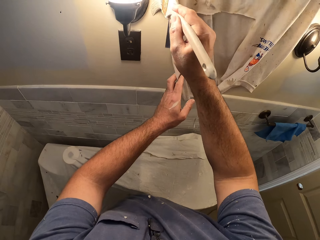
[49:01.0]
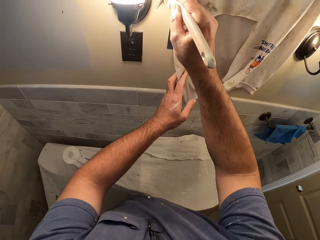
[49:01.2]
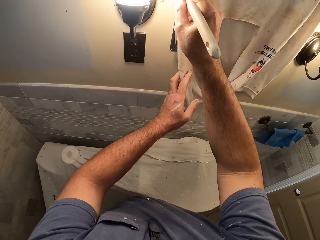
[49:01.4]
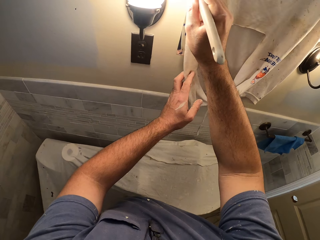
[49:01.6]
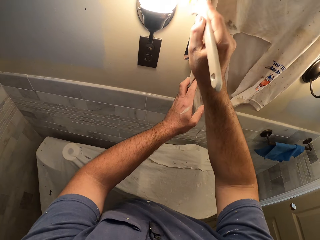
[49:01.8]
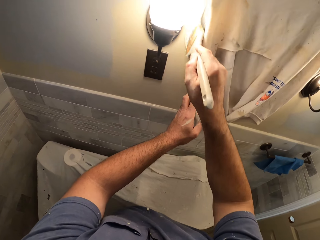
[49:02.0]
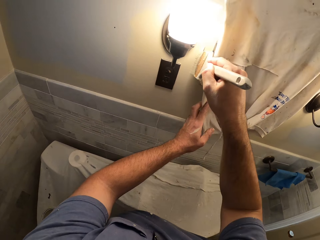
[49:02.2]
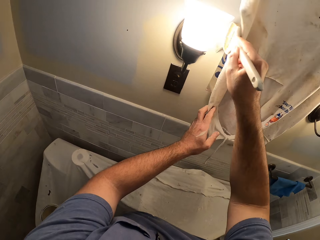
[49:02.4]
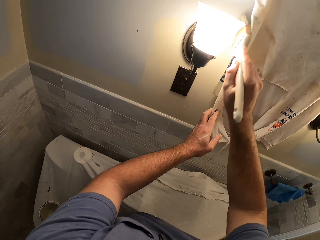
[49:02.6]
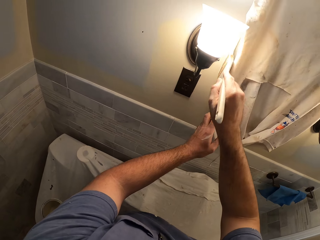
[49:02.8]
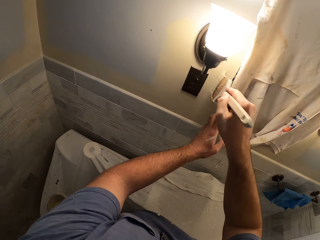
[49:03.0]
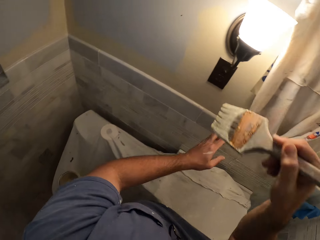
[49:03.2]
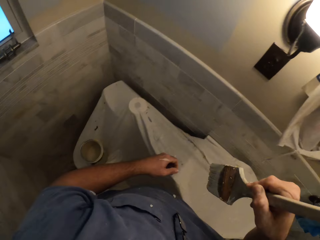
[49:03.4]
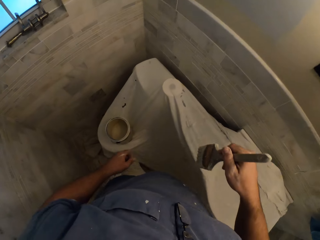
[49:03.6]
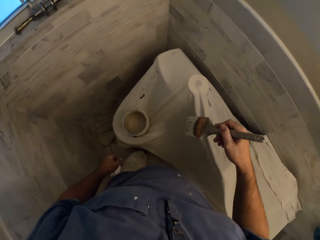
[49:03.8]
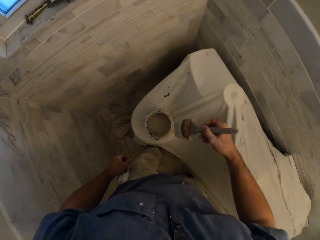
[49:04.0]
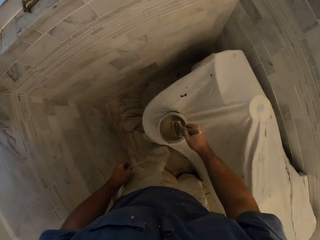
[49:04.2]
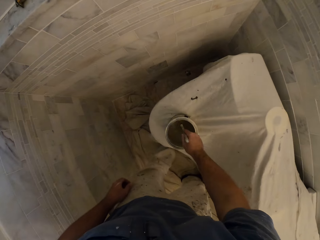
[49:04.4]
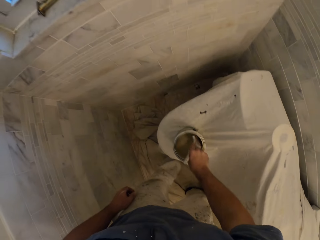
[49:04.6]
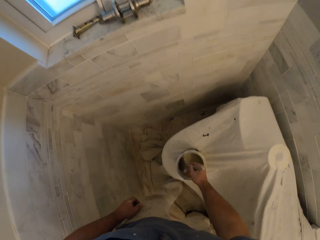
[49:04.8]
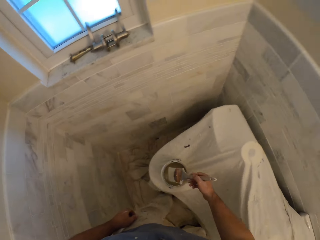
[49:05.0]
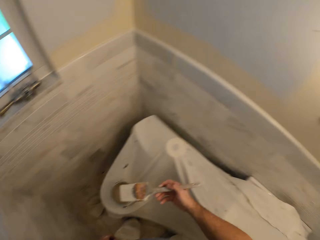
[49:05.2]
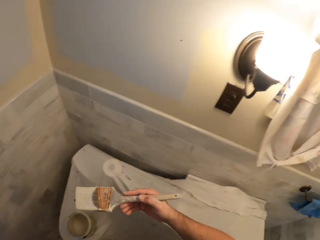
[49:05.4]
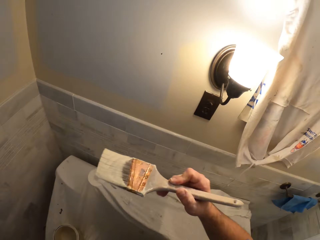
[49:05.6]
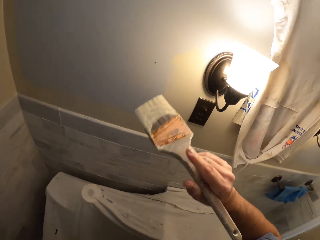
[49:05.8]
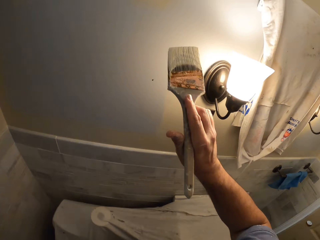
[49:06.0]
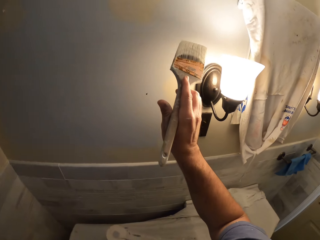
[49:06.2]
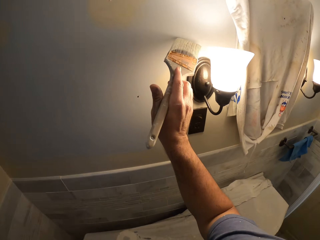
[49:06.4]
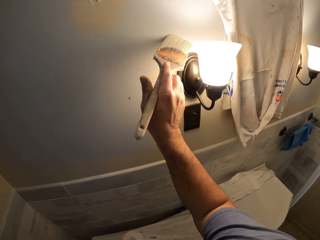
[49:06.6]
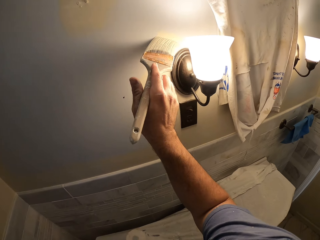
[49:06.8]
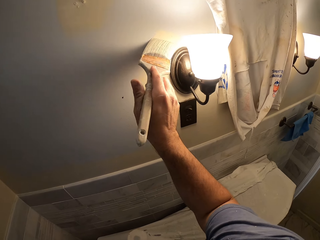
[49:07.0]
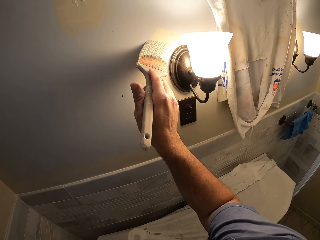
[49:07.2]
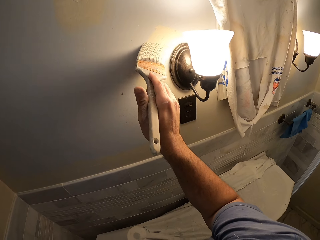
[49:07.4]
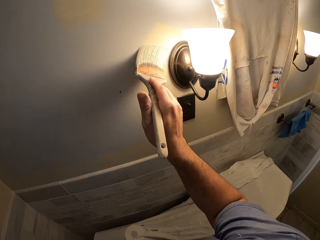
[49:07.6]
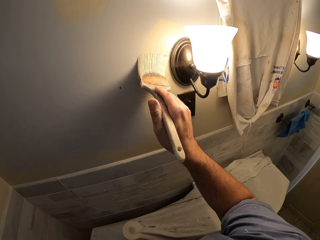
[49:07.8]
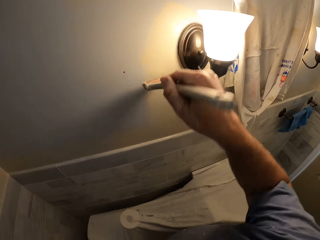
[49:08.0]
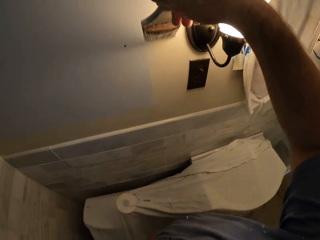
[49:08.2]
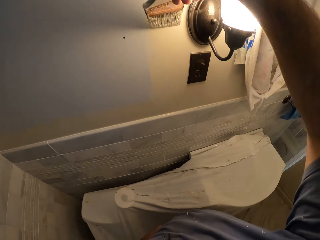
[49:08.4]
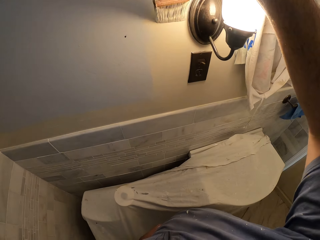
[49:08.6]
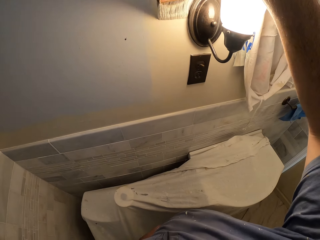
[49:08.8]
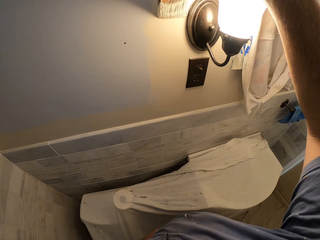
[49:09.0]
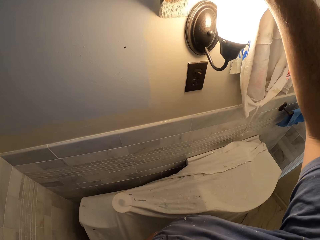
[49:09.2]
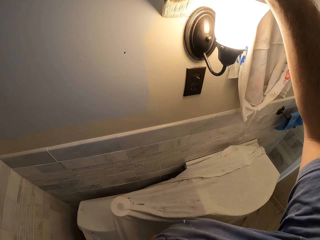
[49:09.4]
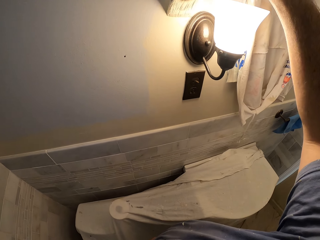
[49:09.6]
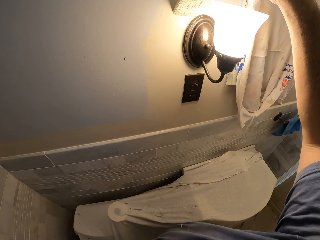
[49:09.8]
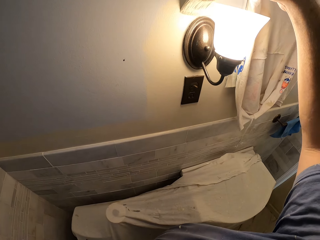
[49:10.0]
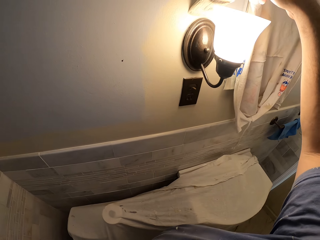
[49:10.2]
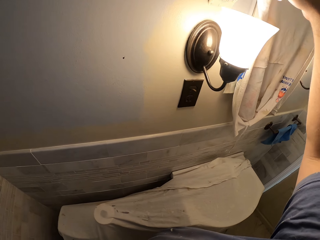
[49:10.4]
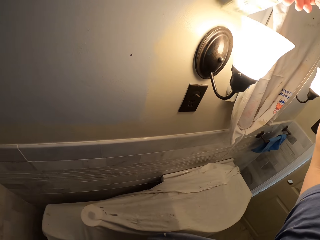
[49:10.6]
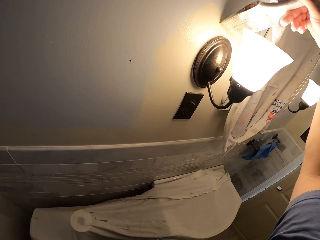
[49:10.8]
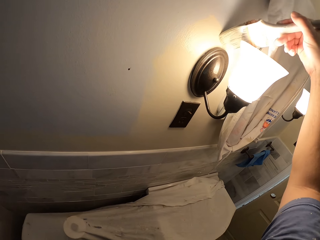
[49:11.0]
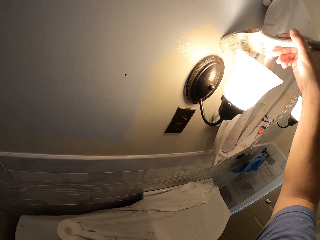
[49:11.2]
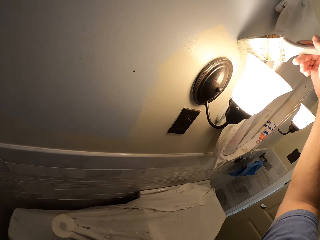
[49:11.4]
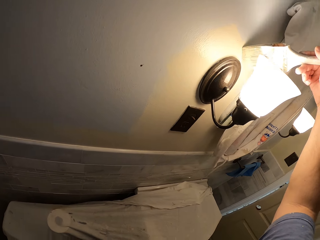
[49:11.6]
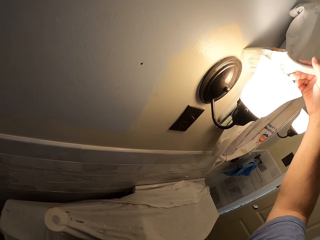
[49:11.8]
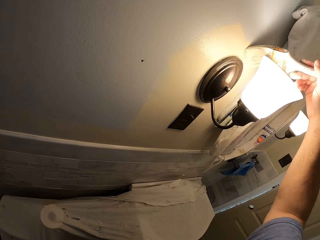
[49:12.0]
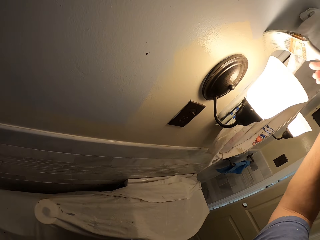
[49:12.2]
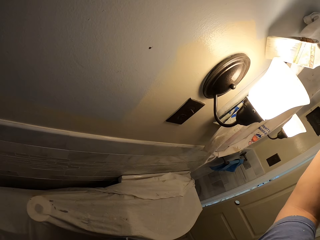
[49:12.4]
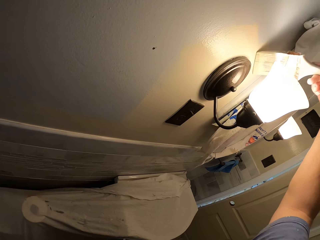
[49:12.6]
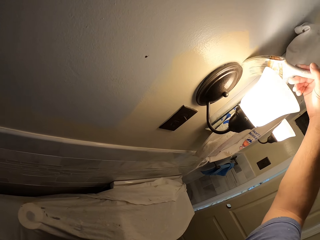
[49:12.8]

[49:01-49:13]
The camera wearer removes his left hand from the hanged garment. He removes the paint brush from the wall. He inserts the paint brush into the paint container. He removes the paint brush from the paint container. He paints around the wall mounted cabinet and the lamp shade with the paint brush.

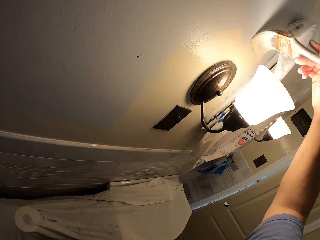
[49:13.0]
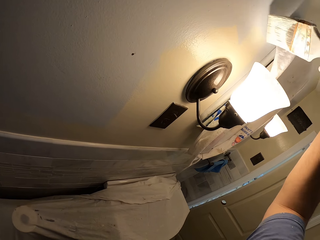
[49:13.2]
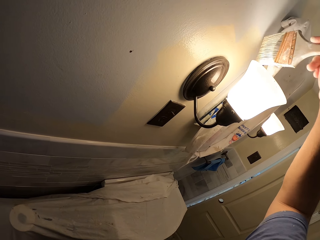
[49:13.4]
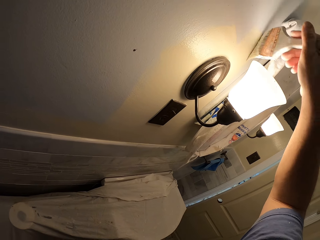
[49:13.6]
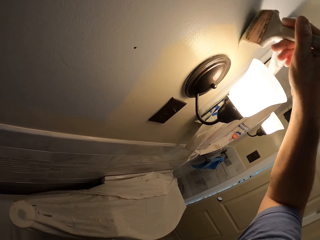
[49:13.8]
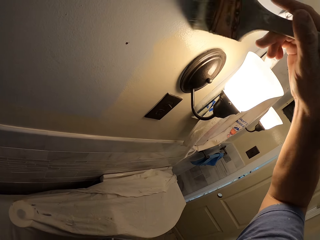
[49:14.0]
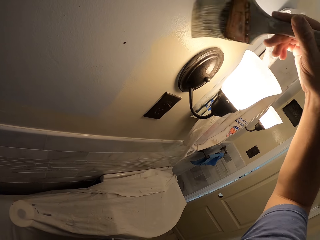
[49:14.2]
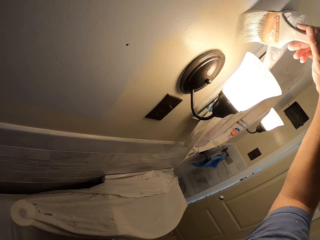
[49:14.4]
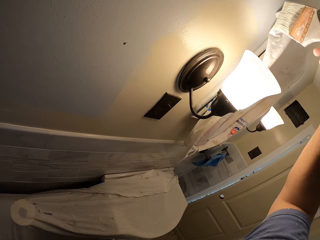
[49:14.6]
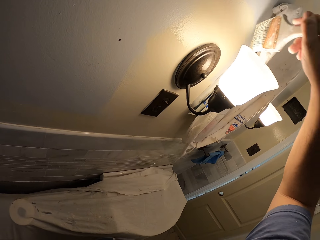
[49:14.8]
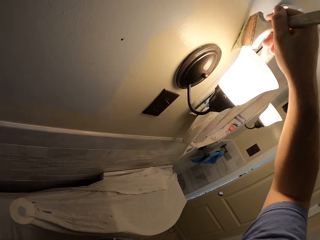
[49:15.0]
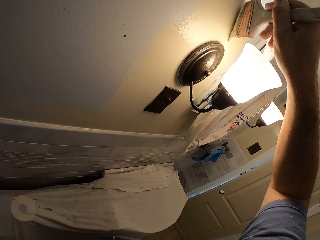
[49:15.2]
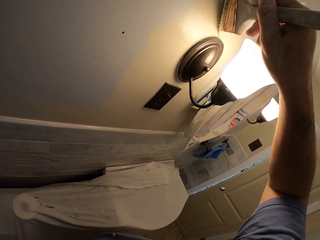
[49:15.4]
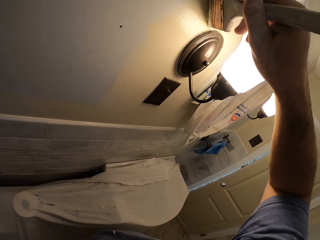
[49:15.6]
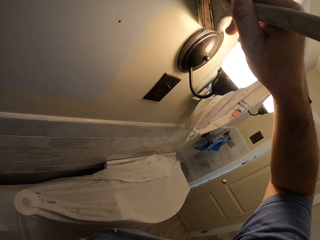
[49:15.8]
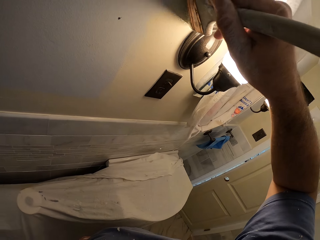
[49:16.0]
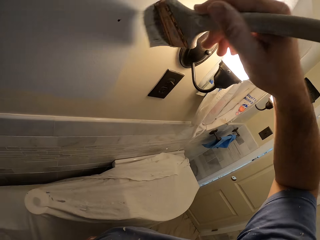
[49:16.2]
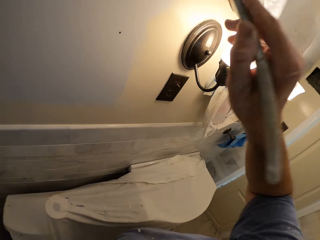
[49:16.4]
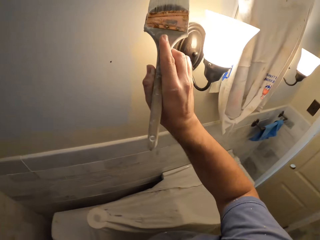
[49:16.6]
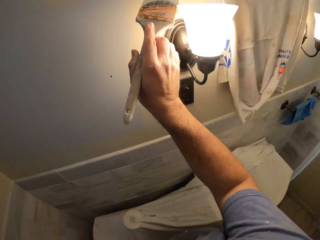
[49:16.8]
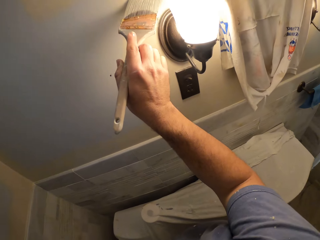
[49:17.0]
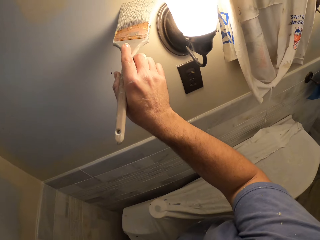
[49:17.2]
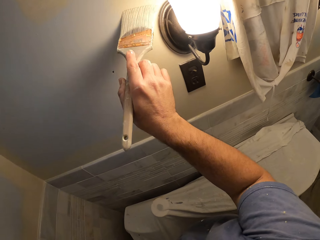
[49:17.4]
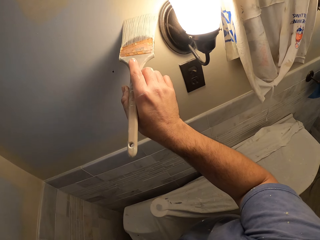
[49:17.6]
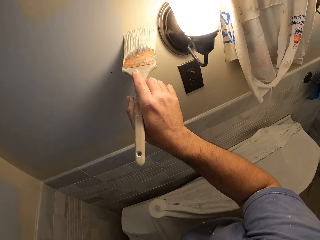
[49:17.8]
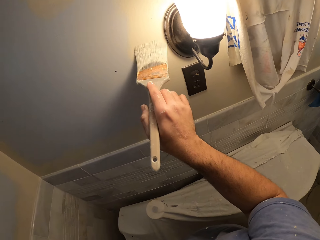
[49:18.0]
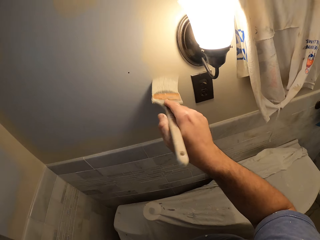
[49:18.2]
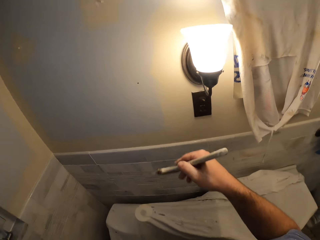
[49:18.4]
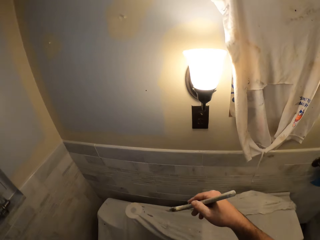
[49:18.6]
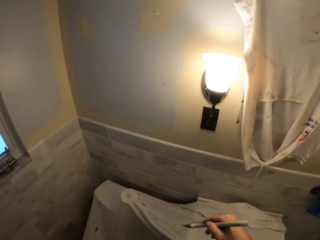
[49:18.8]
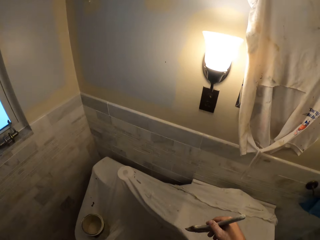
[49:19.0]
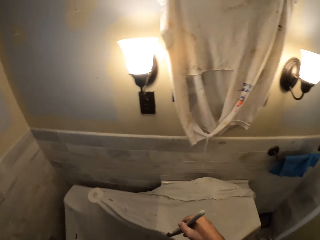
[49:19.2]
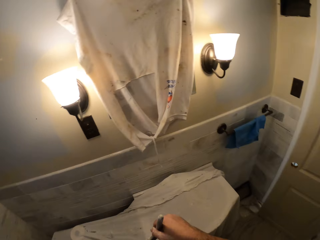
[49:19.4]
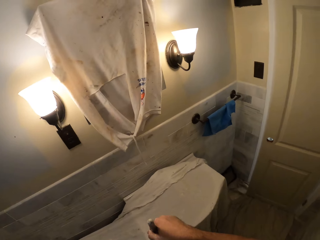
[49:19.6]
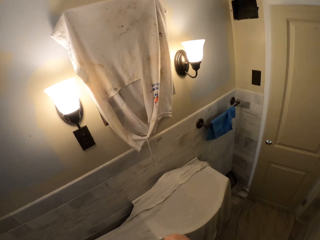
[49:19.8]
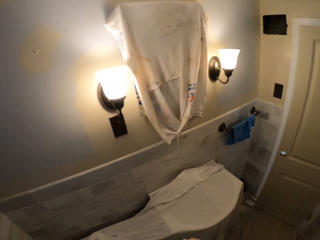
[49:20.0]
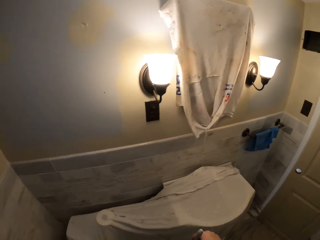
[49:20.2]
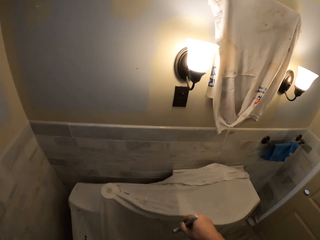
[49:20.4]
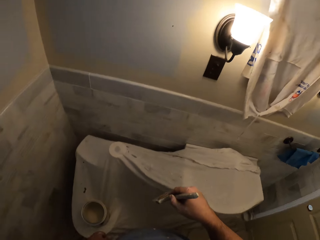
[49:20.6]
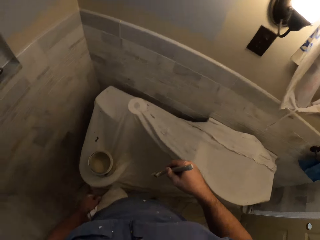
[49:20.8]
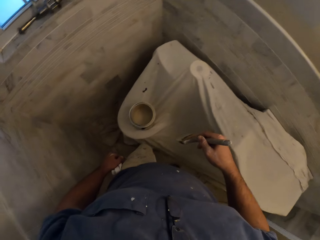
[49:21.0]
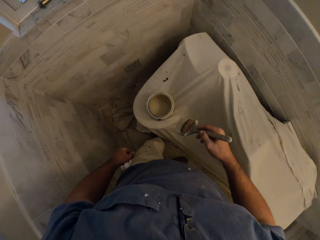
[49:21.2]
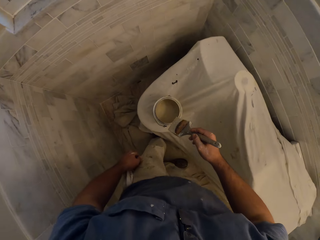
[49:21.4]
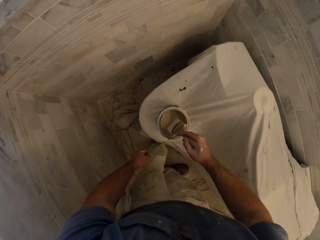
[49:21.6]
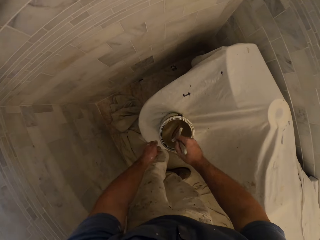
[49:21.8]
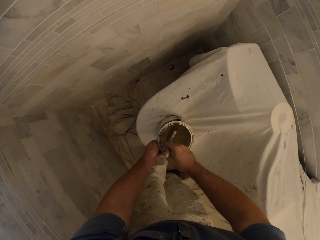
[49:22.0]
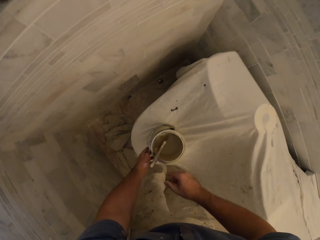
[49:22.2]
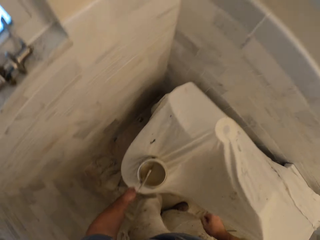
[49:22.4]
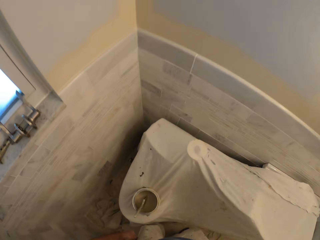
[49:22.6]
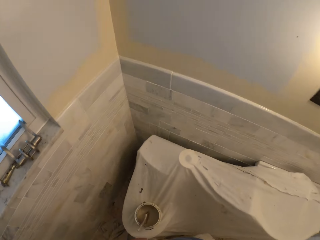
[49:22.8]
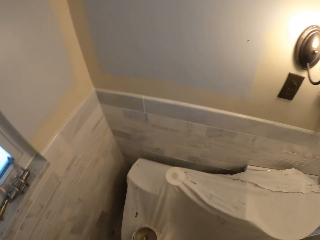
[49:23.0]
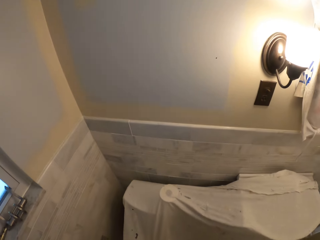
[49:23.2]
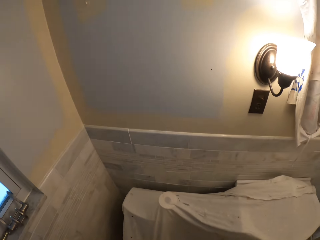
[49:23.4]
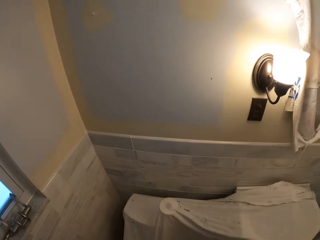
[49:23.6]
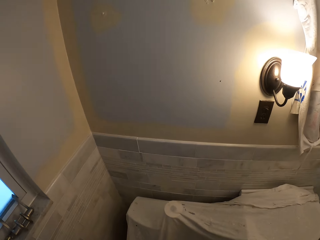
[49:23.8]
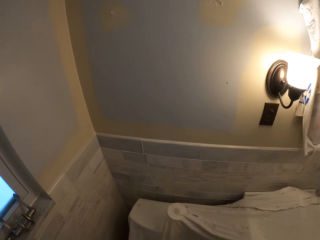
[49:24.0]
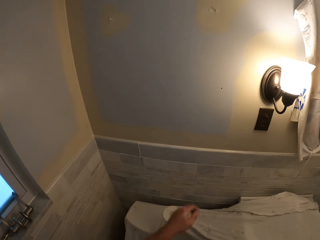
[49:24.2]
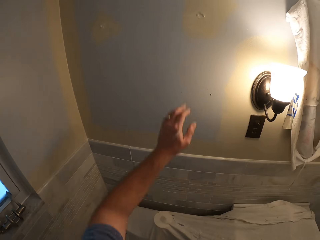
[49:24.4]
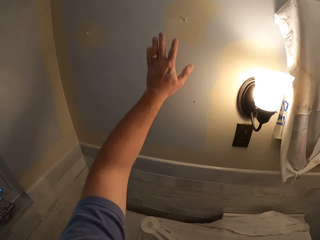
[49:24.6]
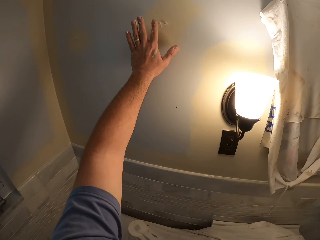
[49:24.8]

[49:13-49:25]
The camera wearer removes the paint brush from the wall. They put the paint brush into the paint container.
